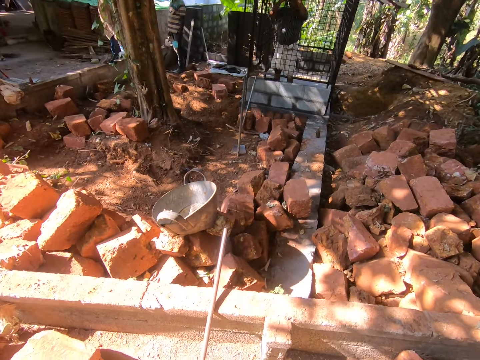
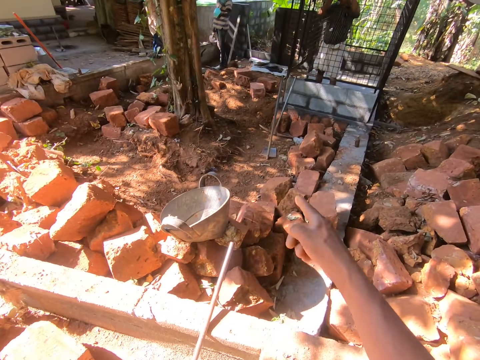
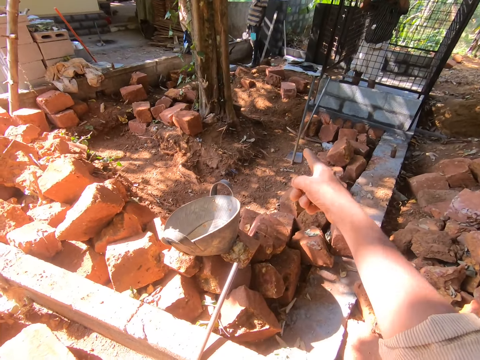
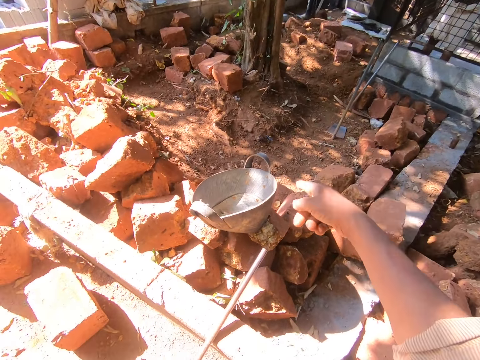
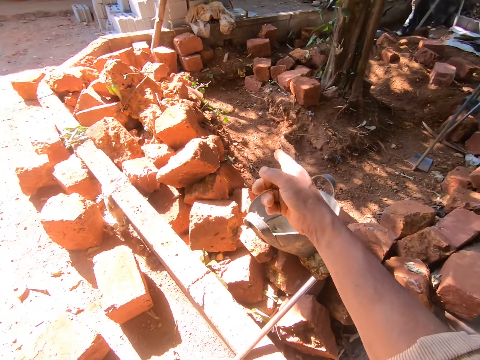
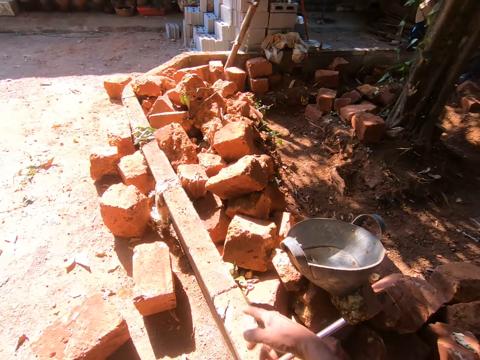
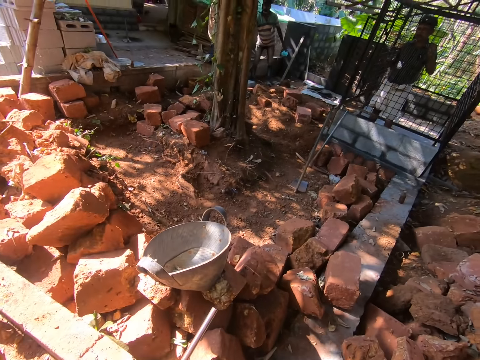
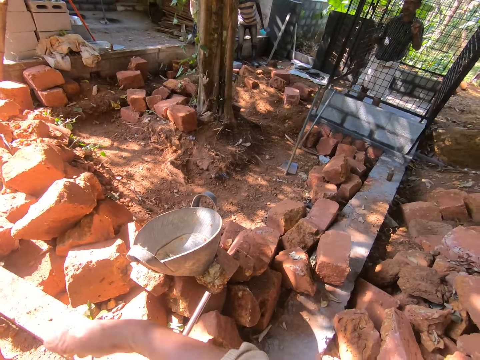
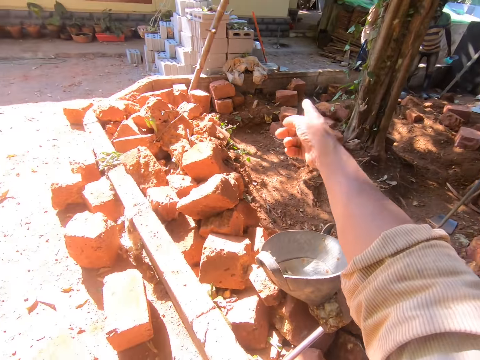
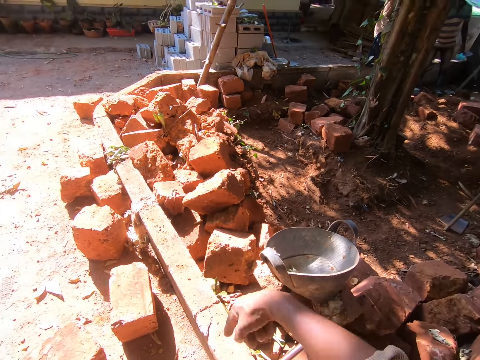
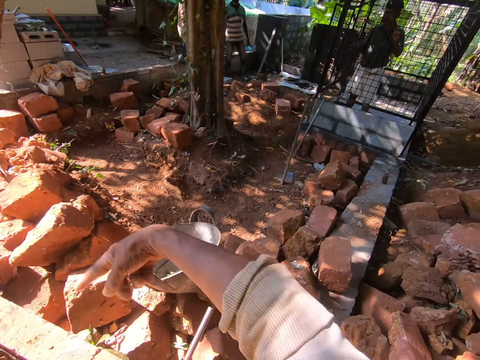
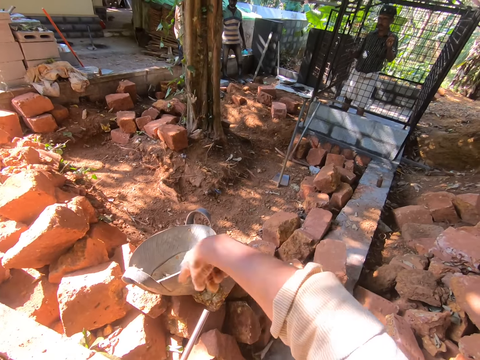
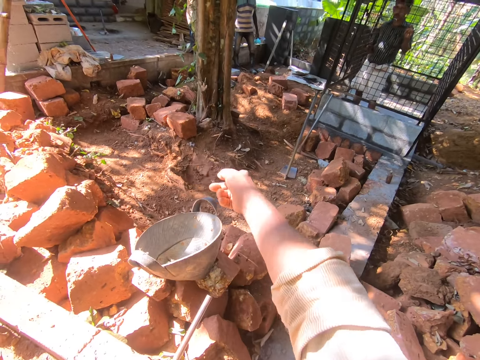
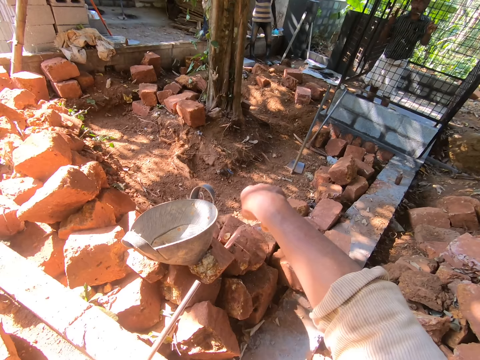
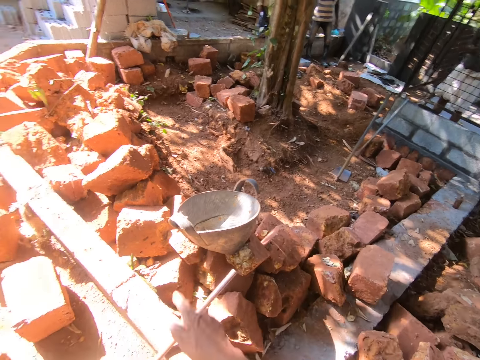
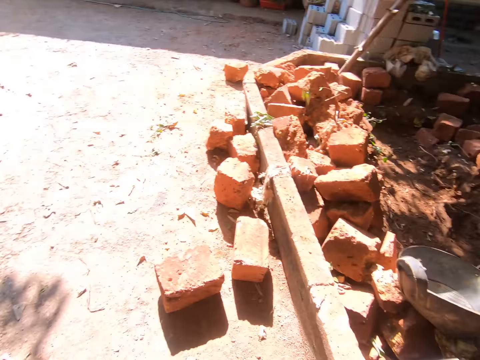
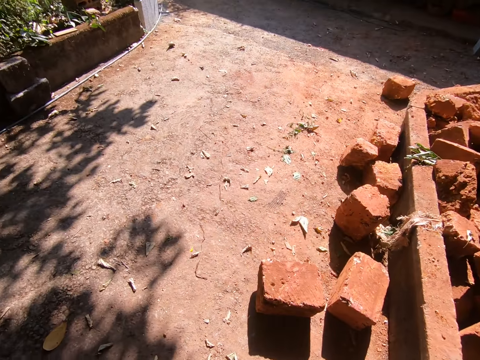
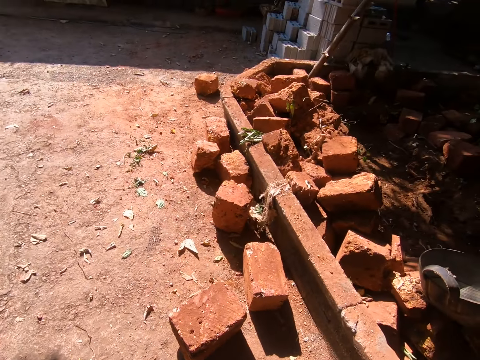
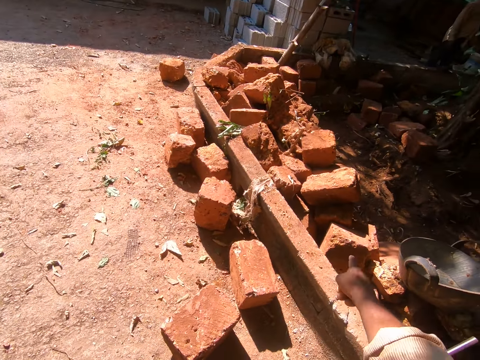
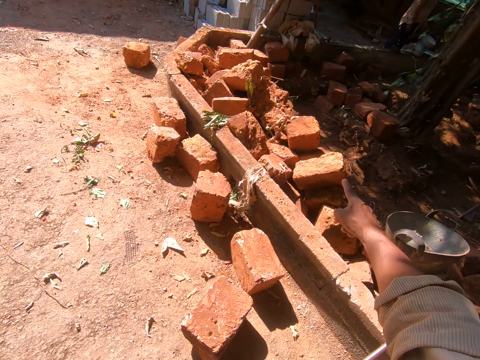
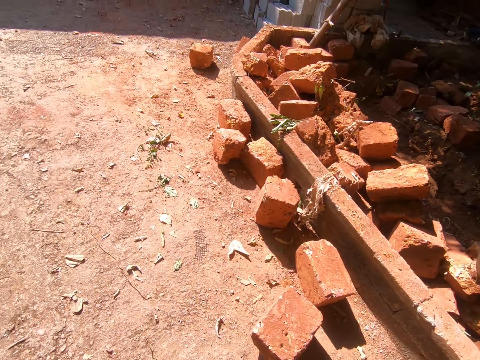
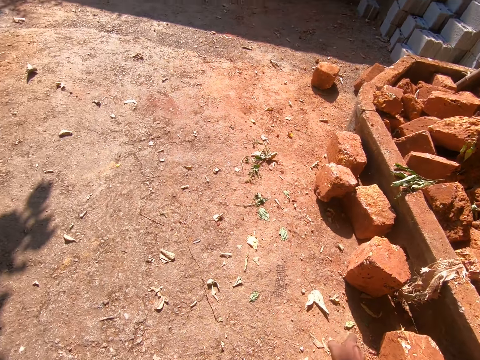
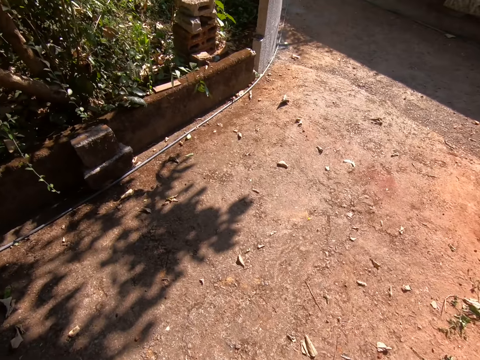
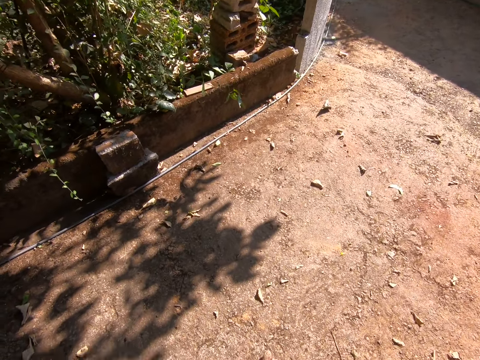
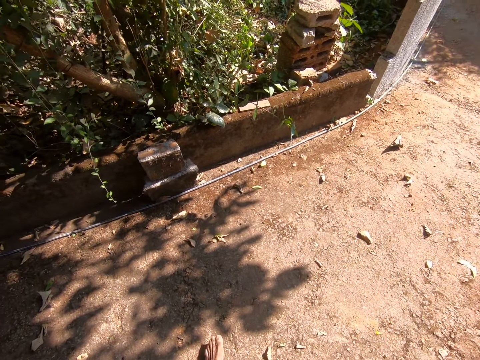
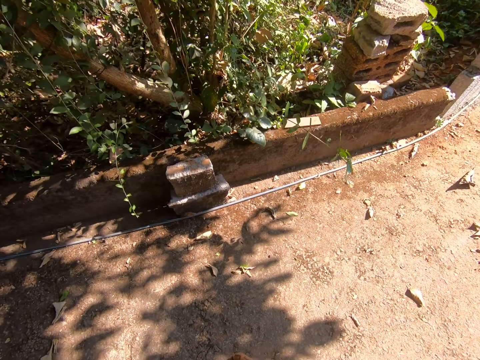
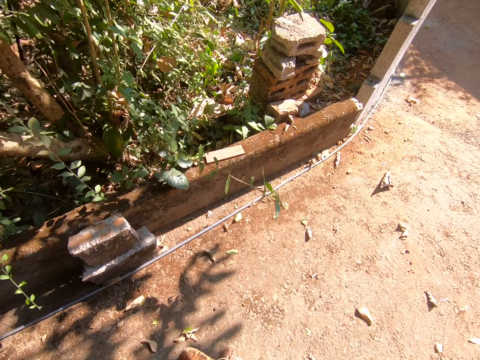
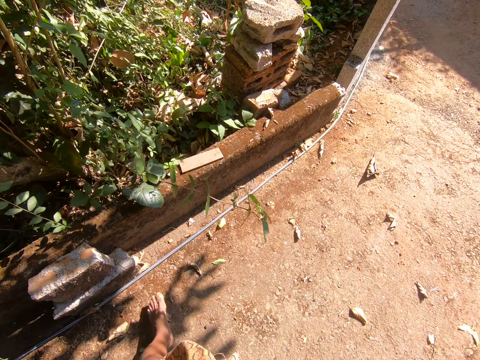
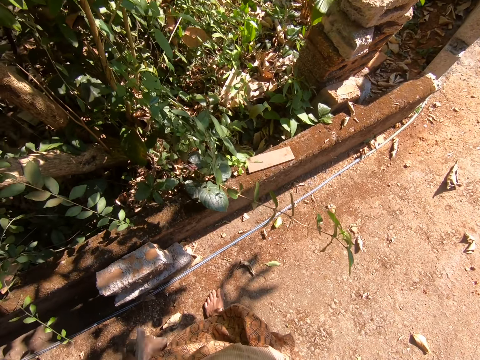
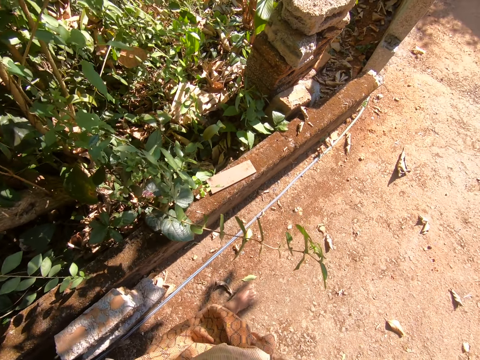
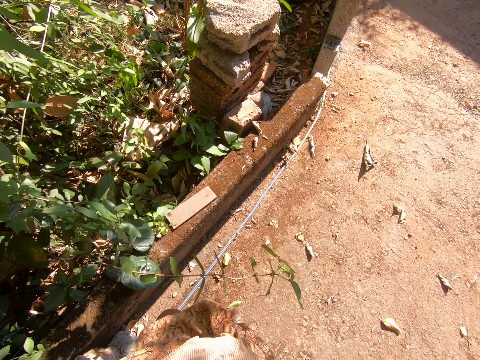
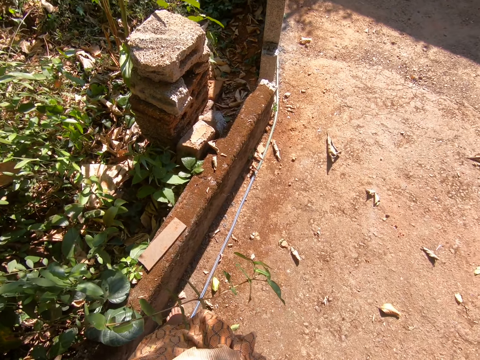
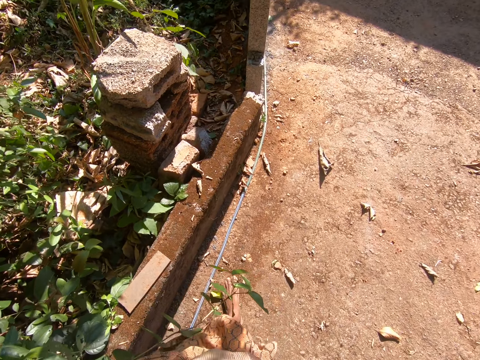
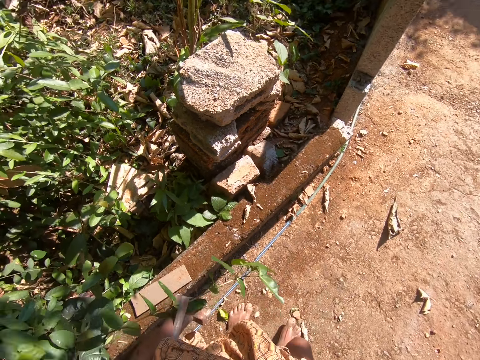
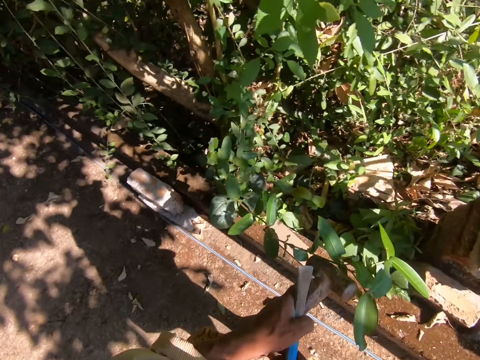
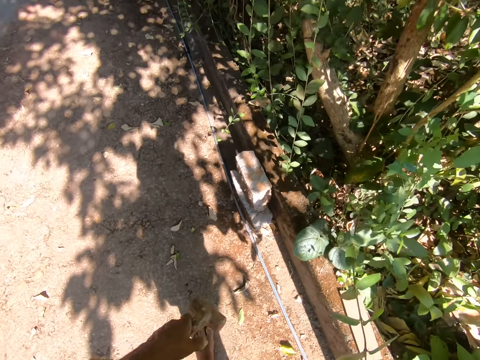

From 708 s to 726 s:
The camera wearer points at the brick with something on the hand. They look around. They talk to a person and another person. They point at the brick with something on the hand. They walk around. They walk towards the floor edge.

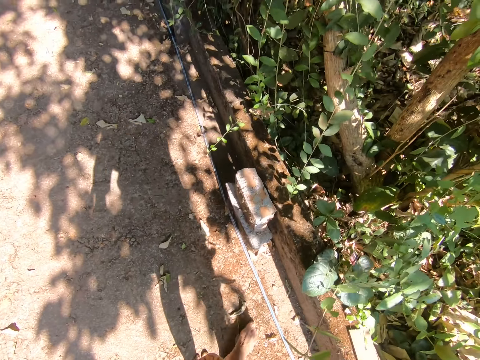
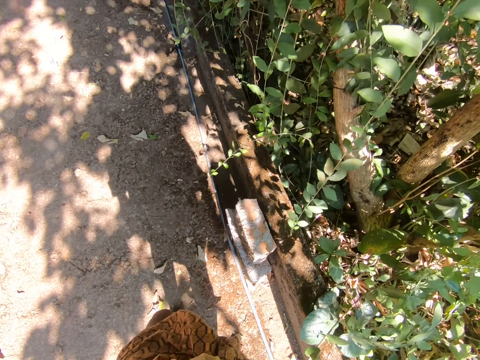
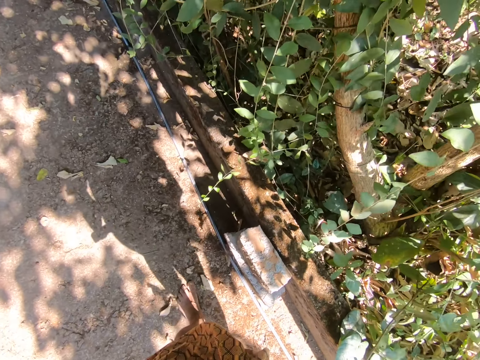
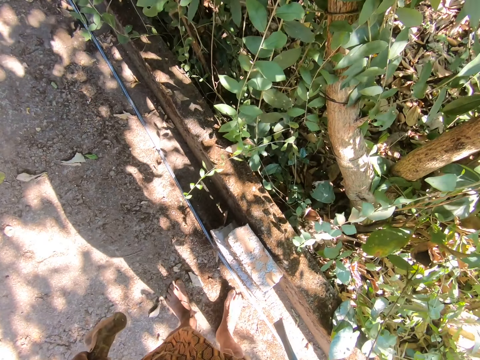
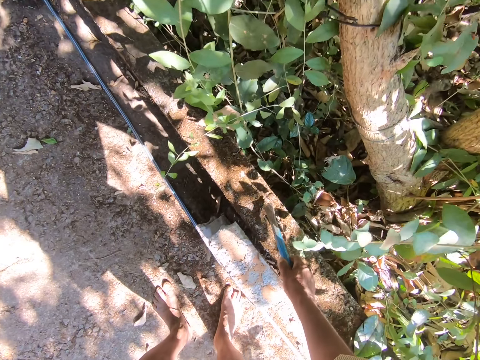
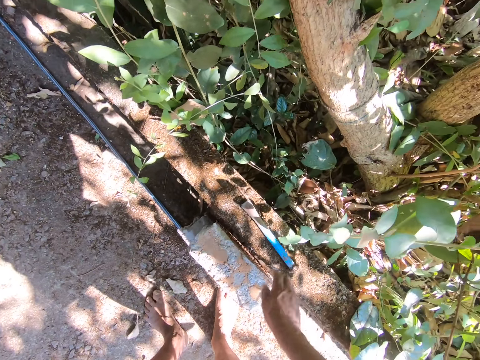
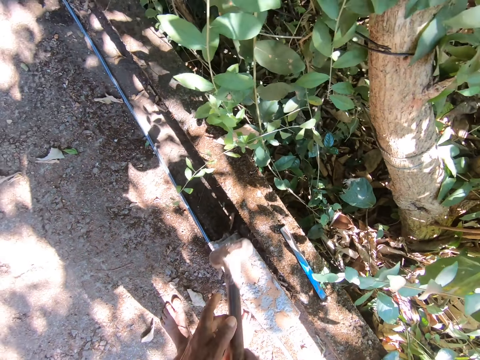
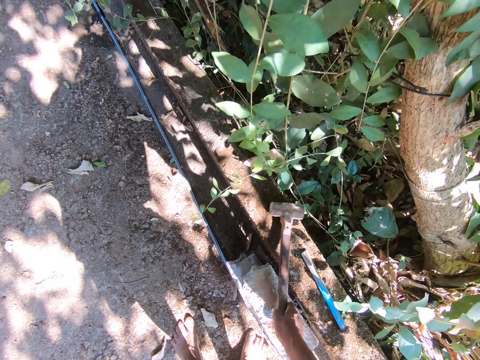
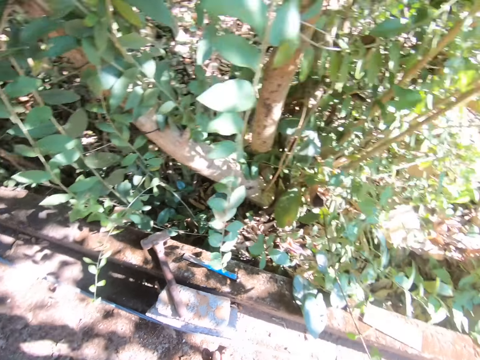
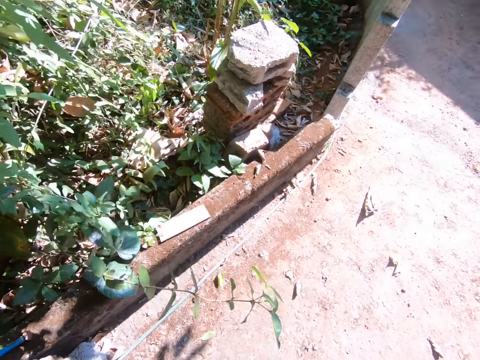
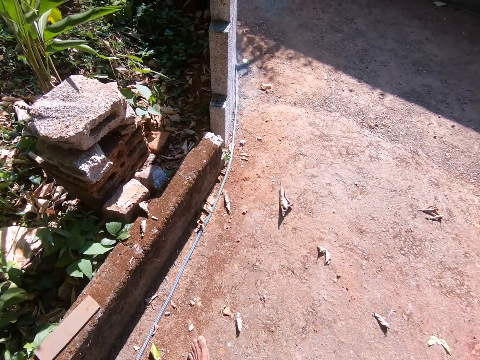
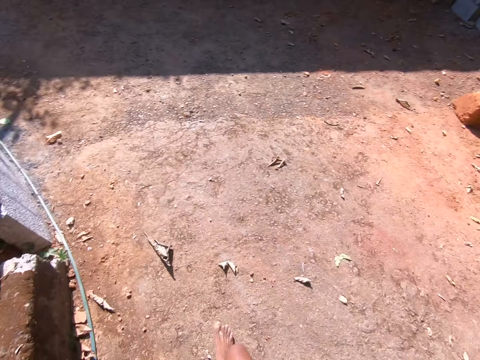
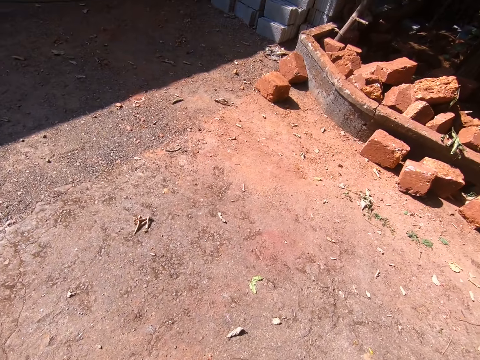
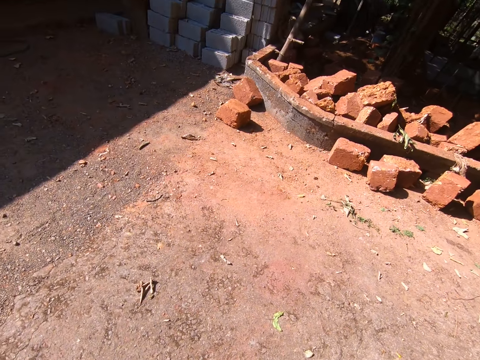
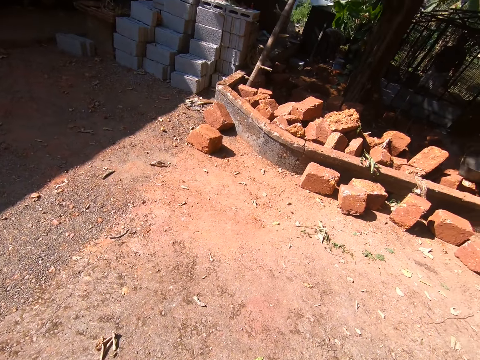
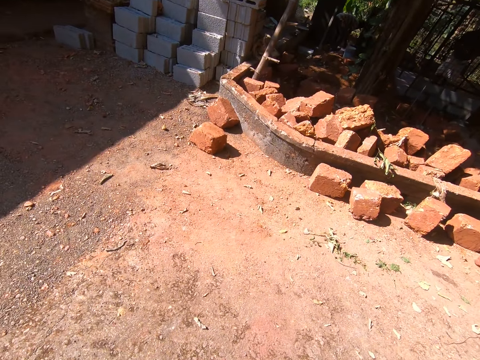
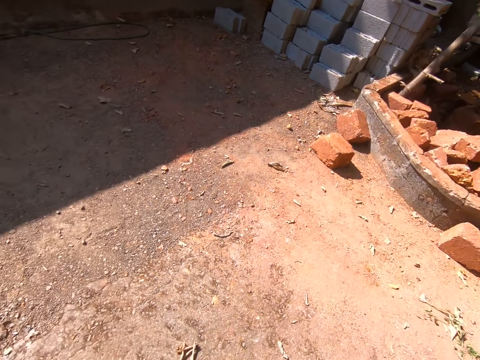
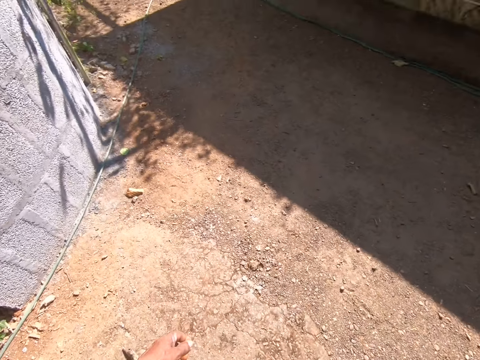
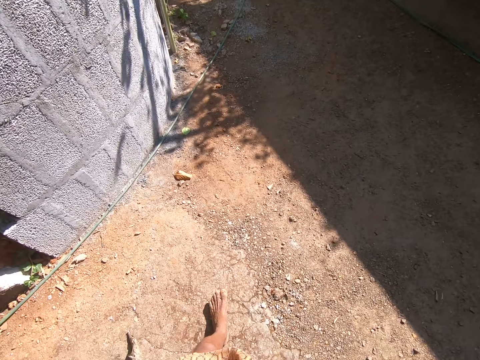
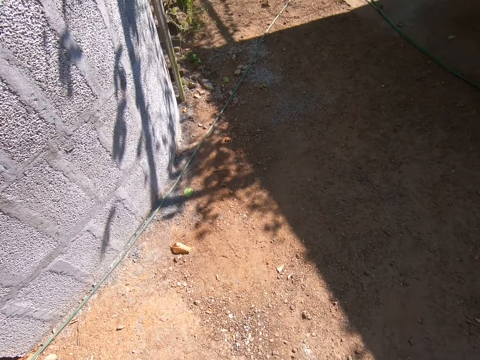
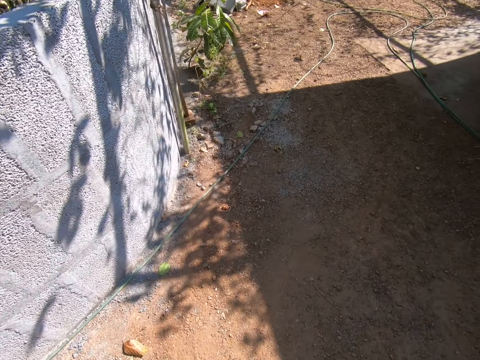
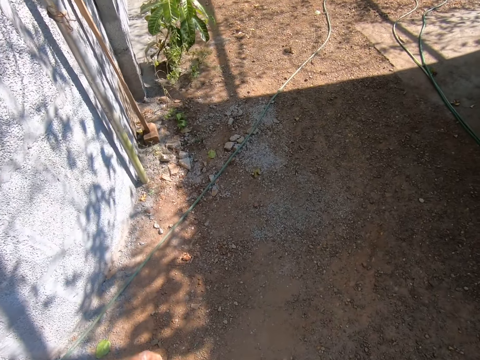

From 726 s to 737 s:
The camera wearer places the cut masonry nail on the stone. They put the tools on the floor edge. They place the hammer on the stone. They turn around the compound. They walk around. They talk to a person.
